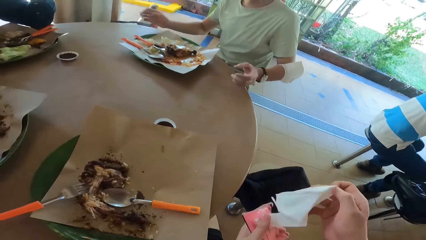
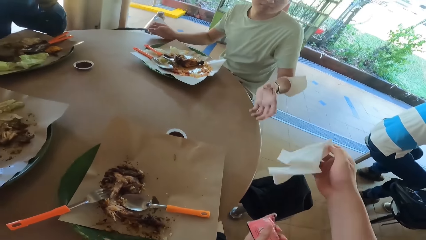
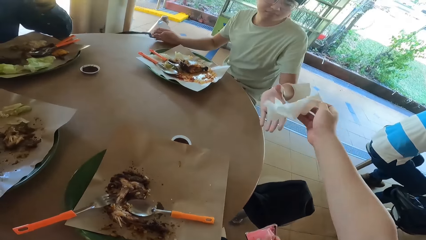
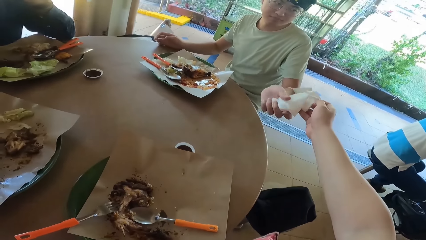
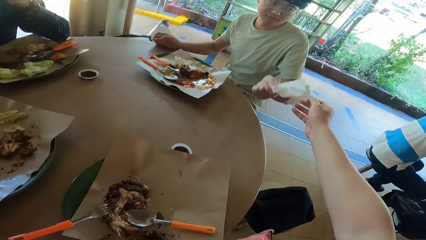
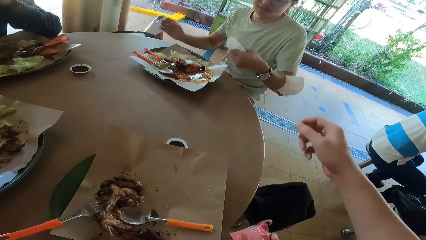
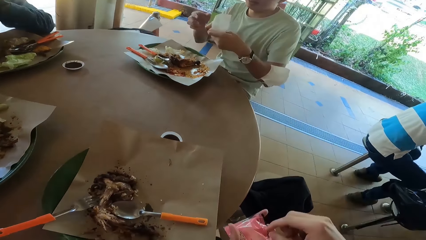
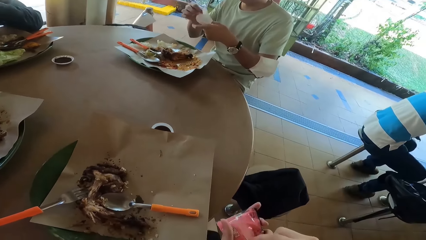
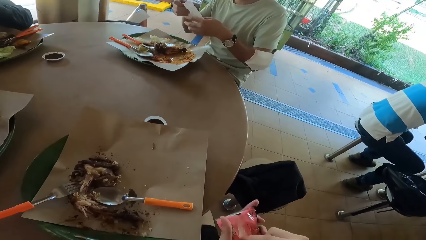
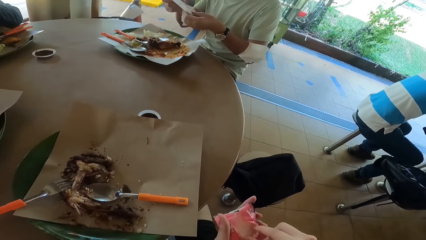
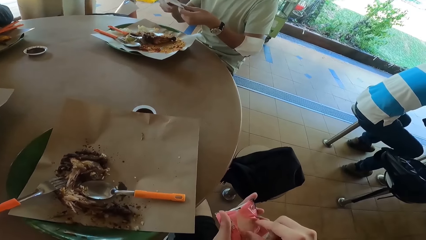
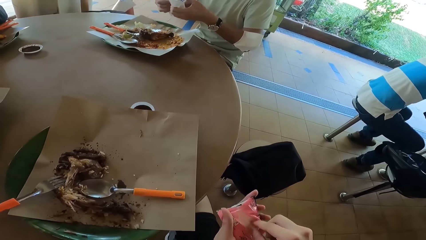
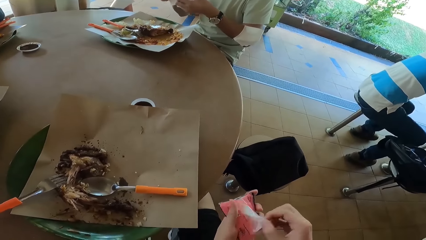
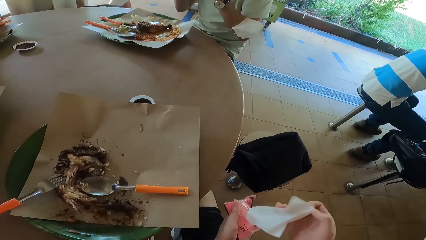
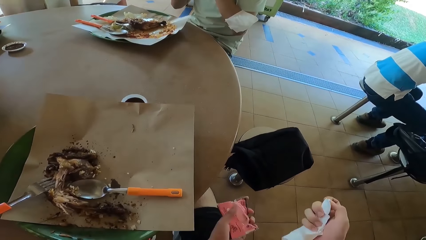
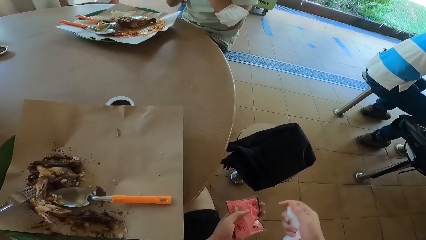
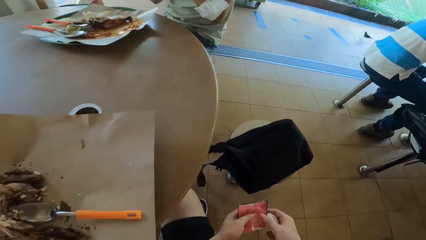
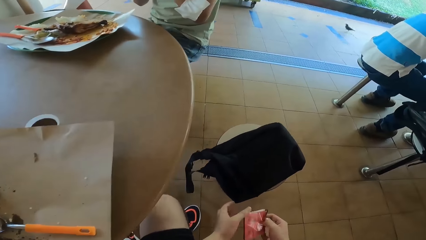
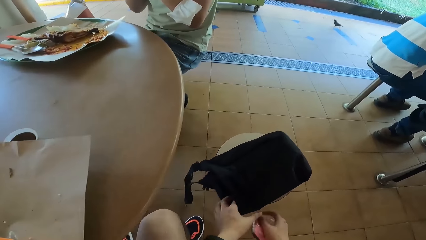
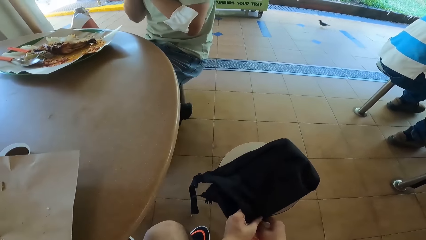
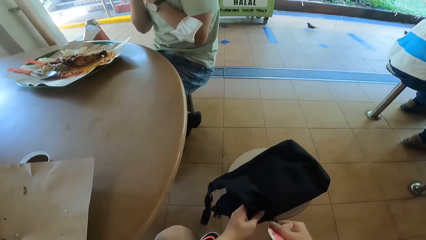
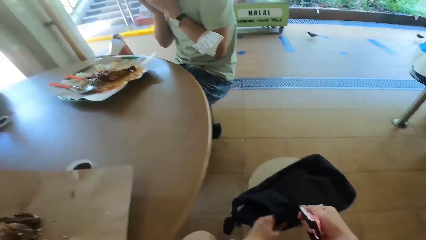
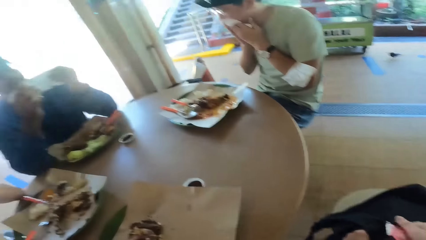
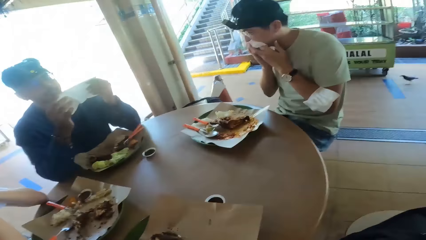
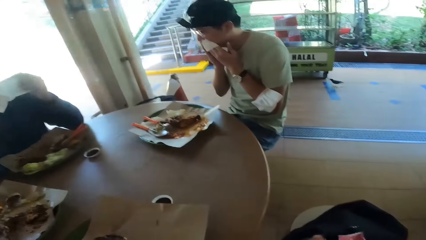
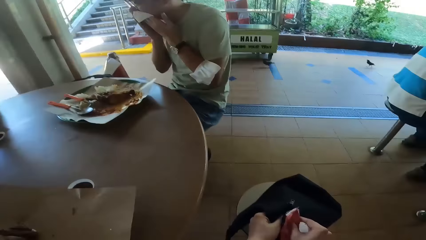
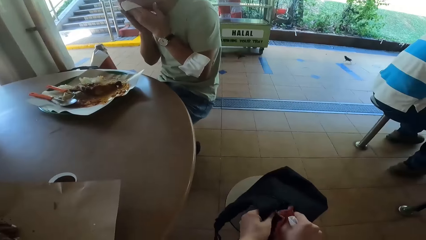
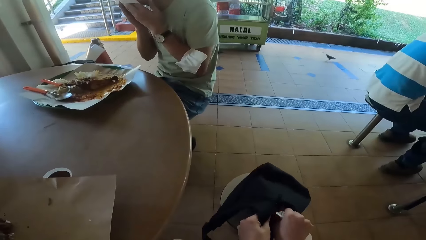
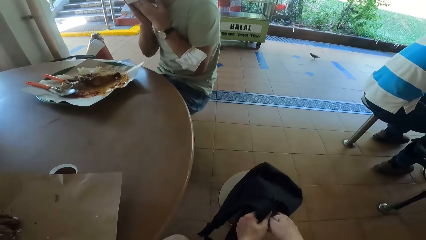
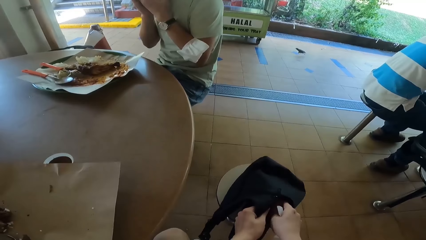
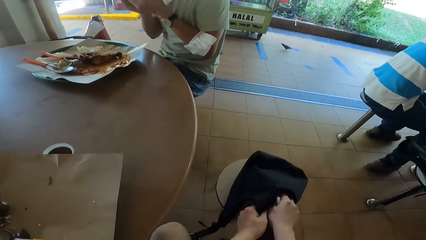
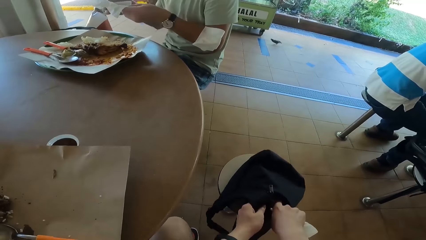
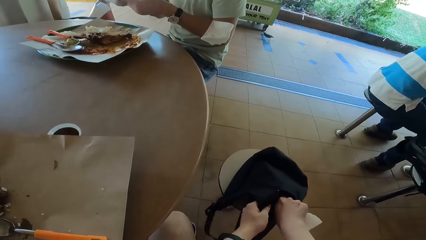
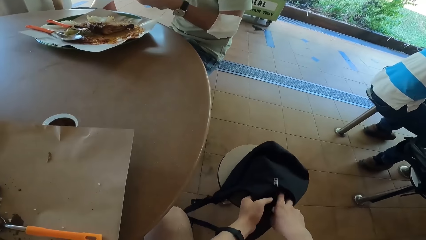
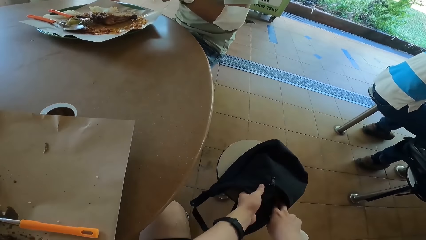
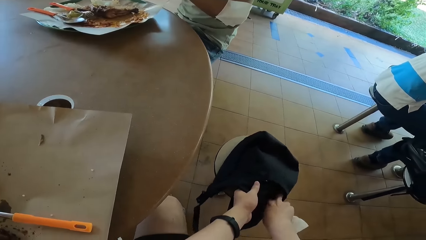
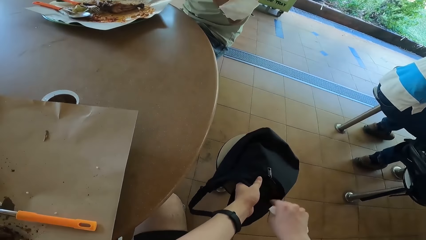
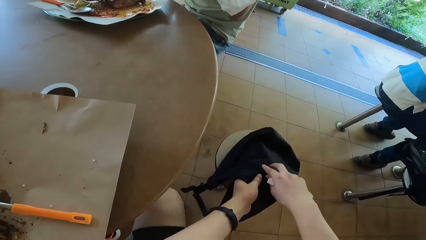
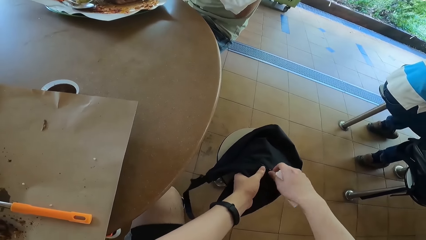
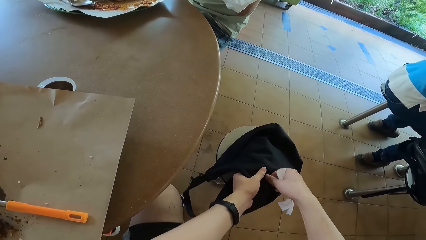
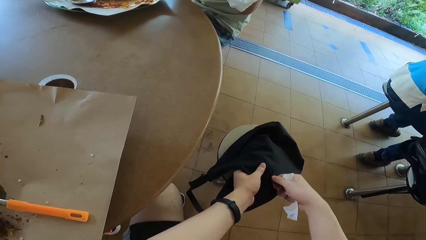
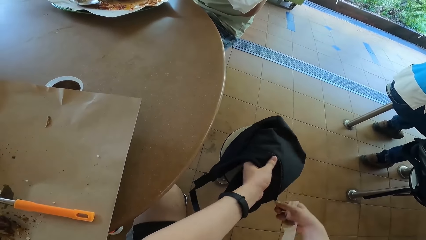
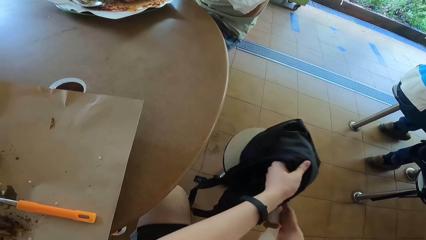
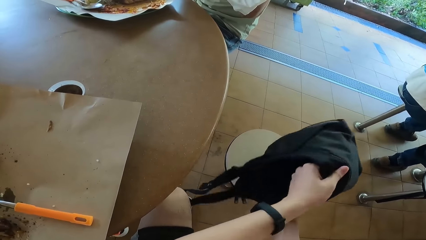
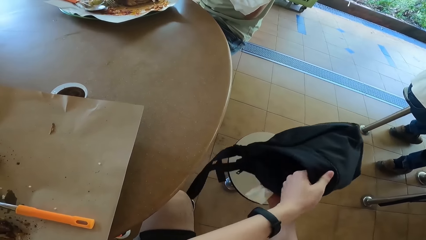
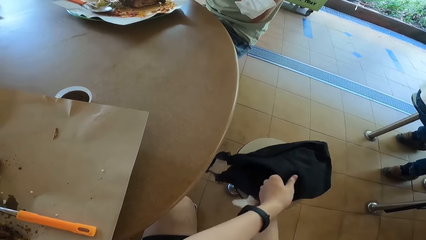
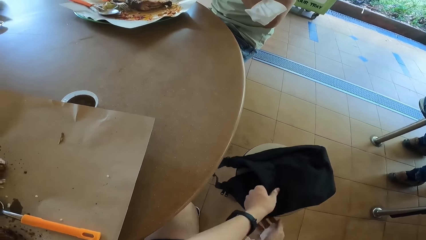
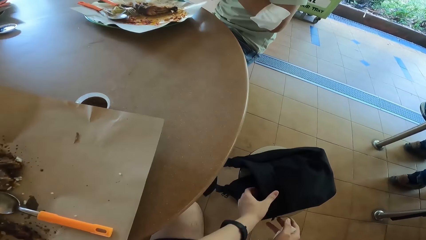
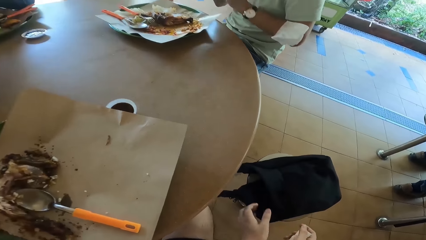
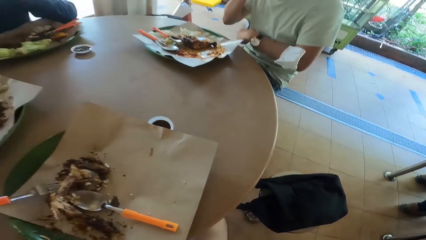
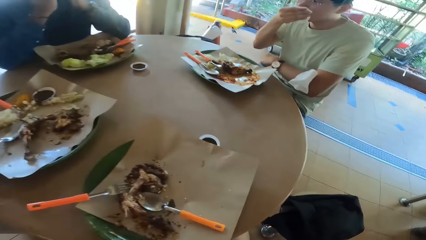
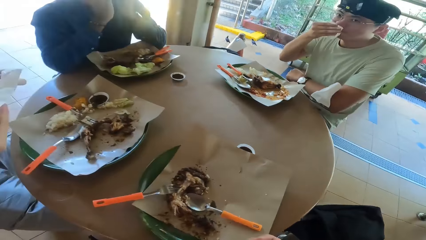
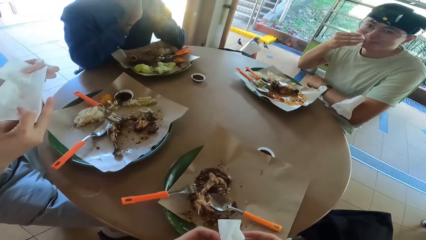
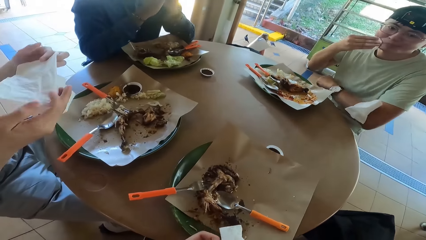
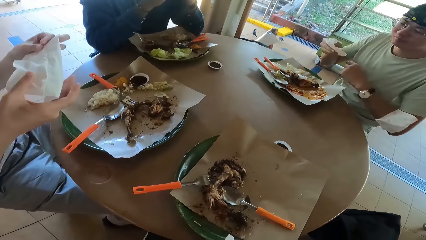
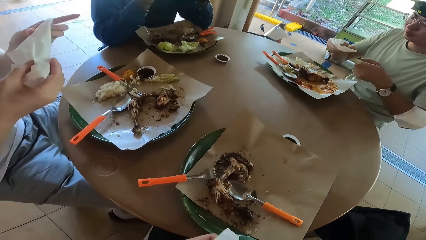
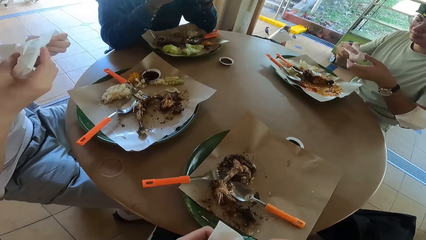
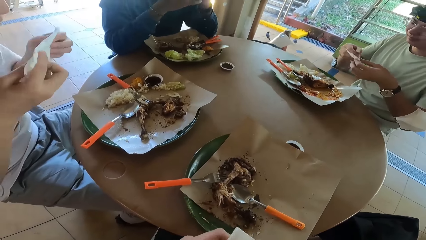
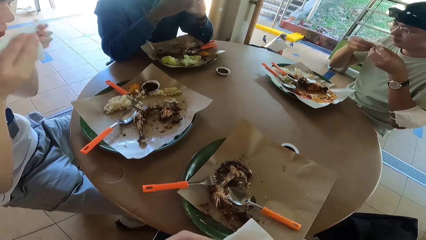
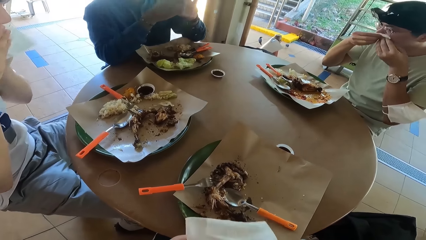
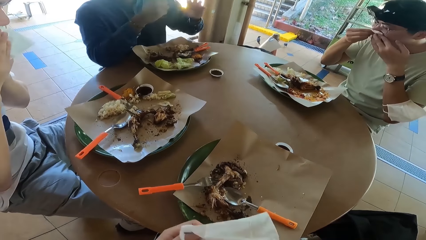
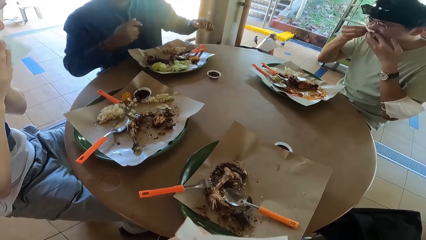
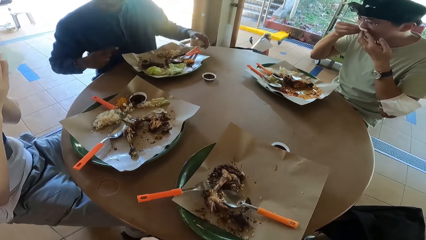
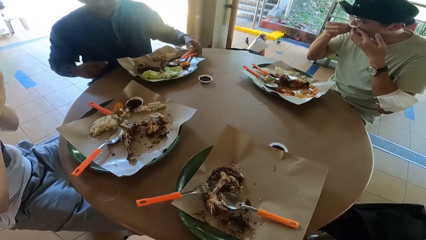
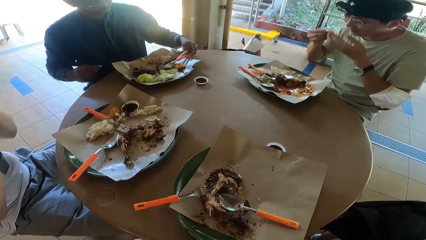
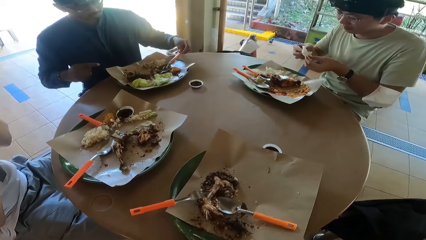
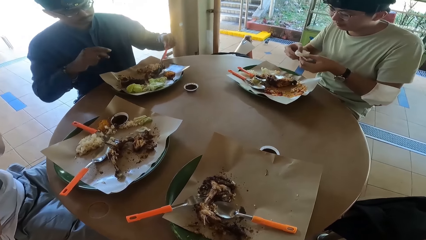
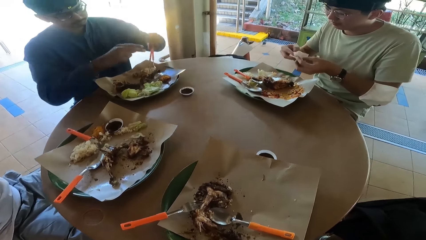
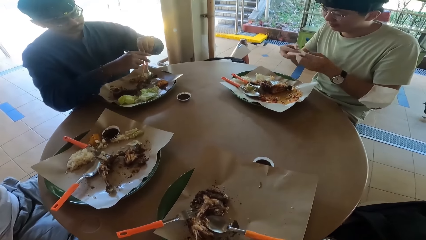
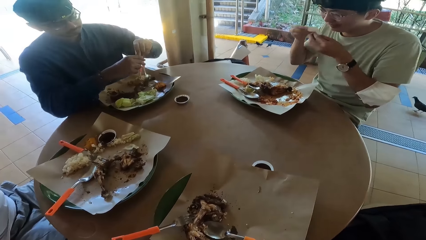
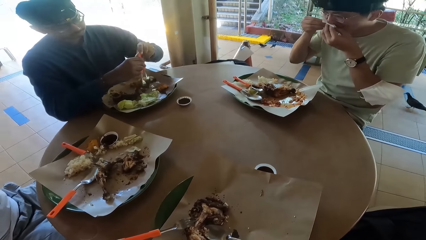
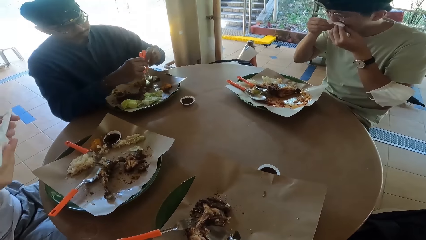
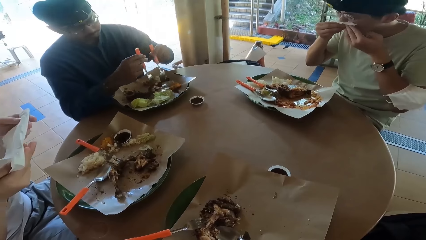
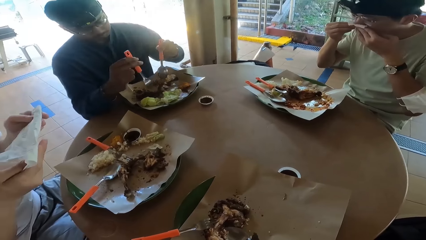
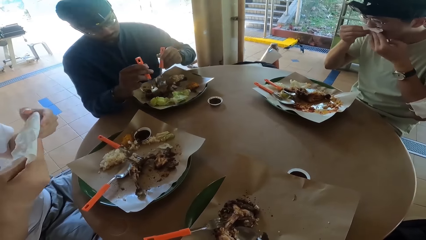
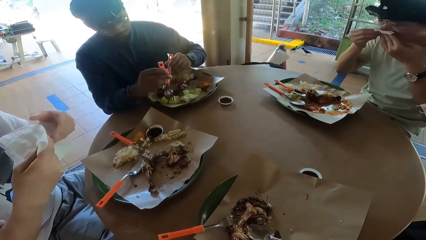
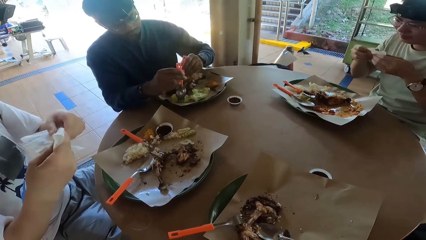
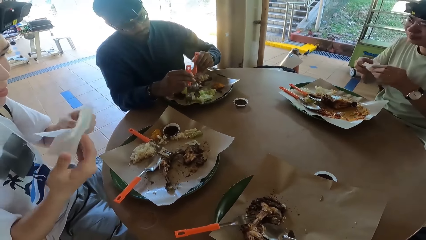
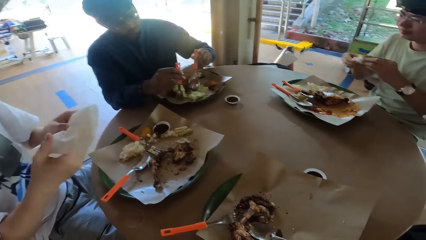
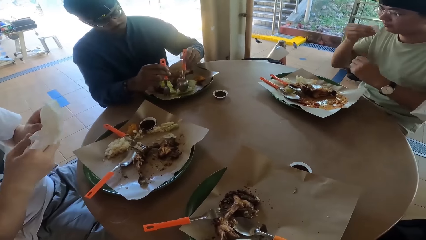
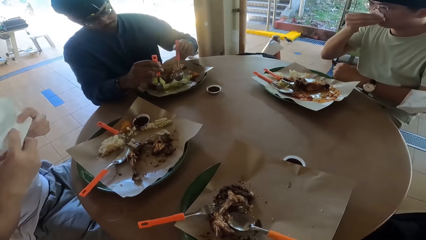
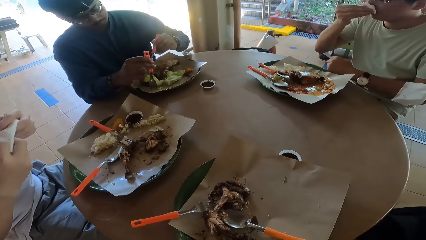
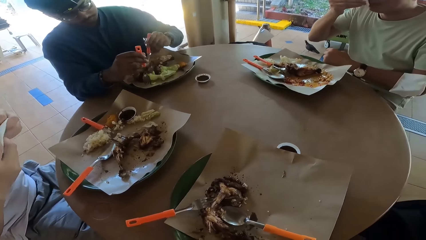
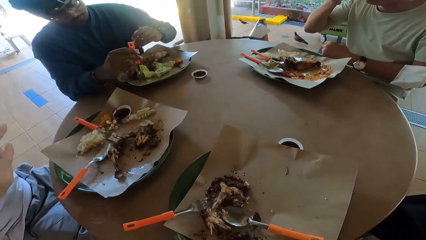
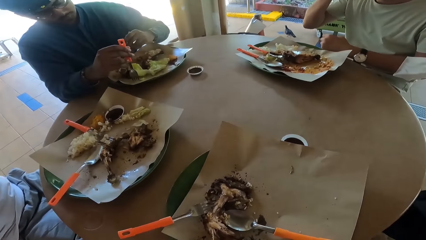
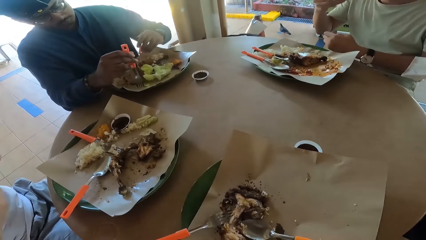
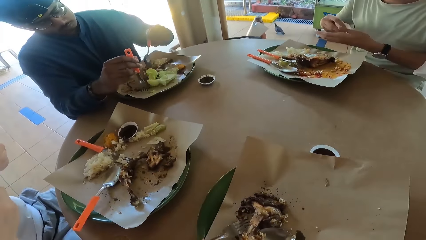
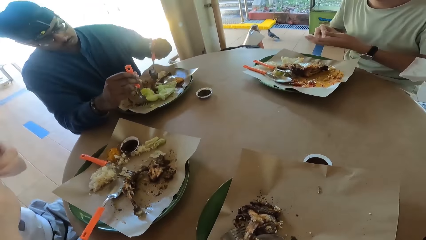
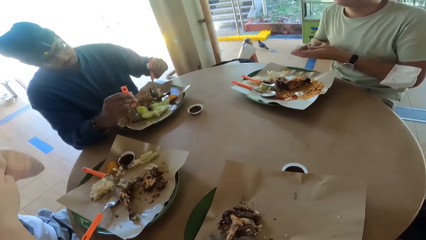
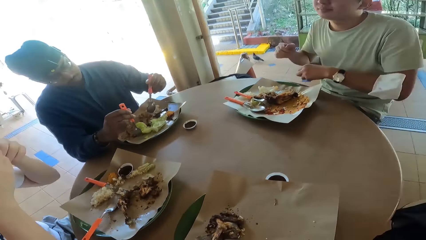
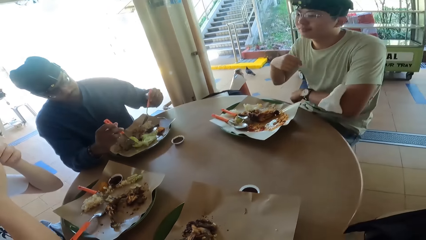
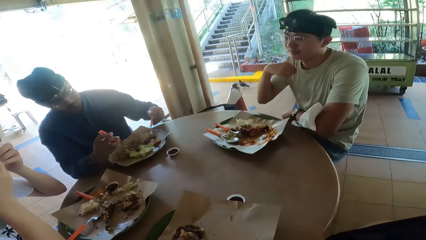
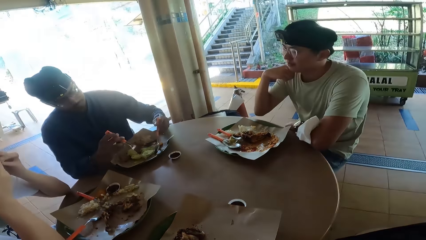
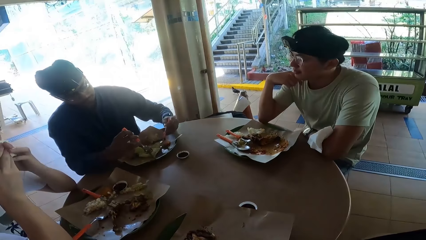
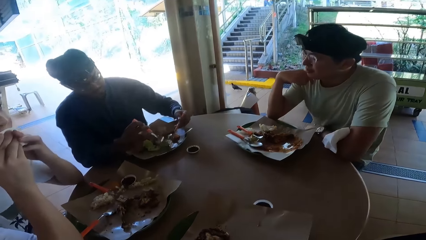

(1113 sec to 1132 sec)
The camera wearer picks up a tissue or wipe from the package. He gives the tissue to a person. He picks up a tissue from the package. He picks up a bag and puts the wipes back in his bag. The person wipes his mouth with a tissue. Another person wipes his mouth with a tissue. The camera wearer zips the bag and places down the bag. A third person wipes his mouth with a tissue. The second person picks up a spoon and a fork. The third person and the first person clean their mouth. The second person eats food with the spoon and the fork.
